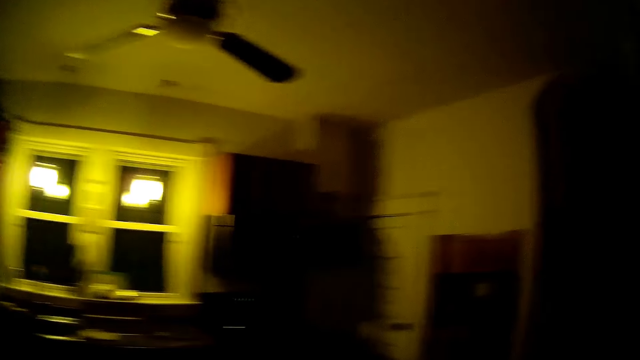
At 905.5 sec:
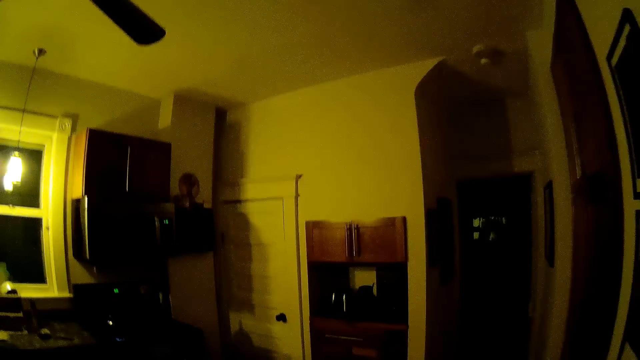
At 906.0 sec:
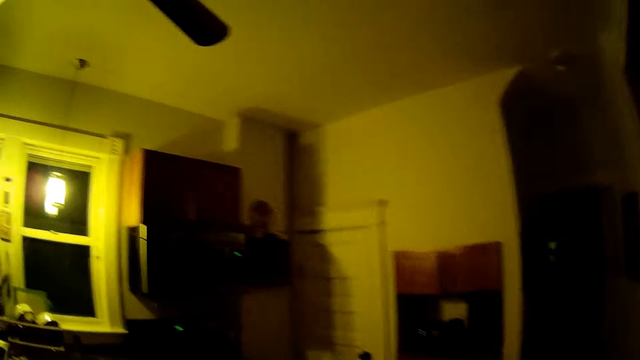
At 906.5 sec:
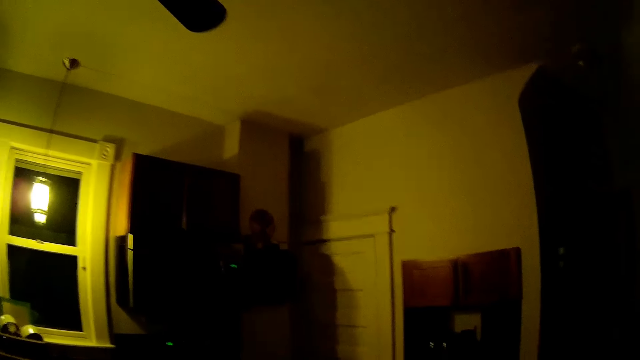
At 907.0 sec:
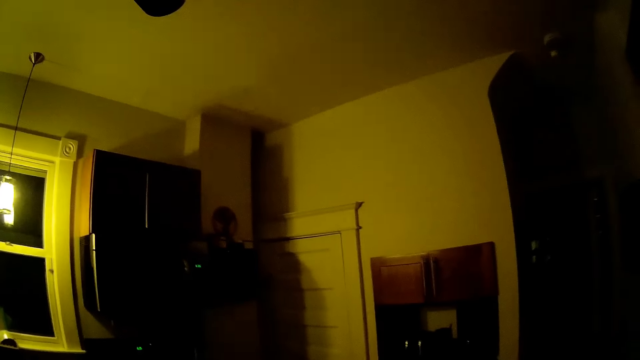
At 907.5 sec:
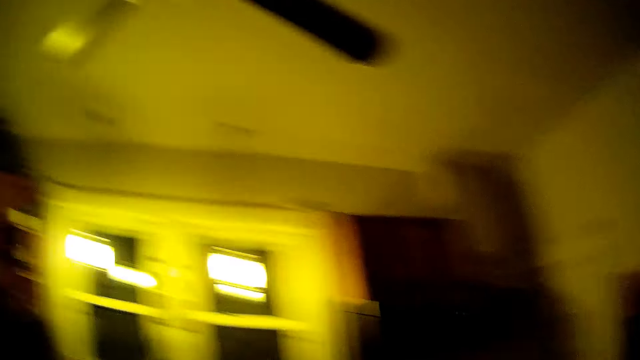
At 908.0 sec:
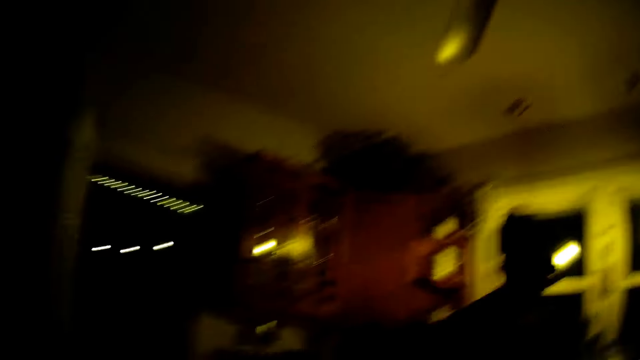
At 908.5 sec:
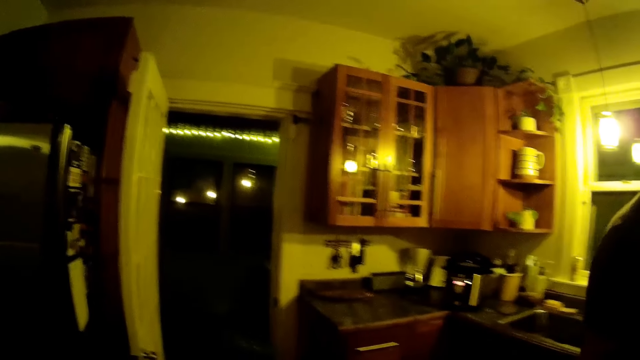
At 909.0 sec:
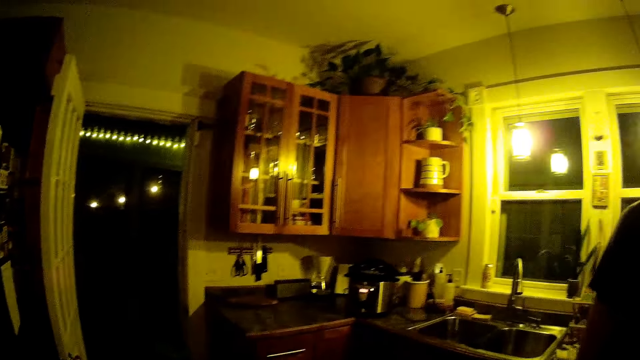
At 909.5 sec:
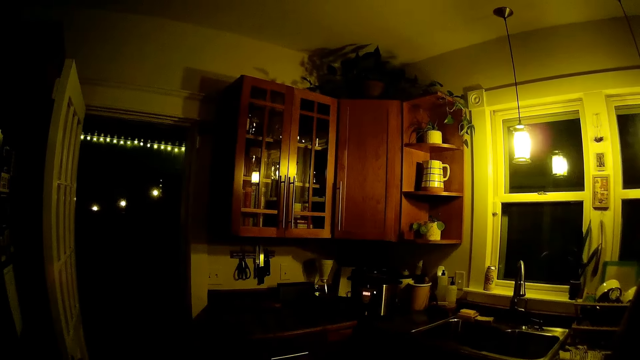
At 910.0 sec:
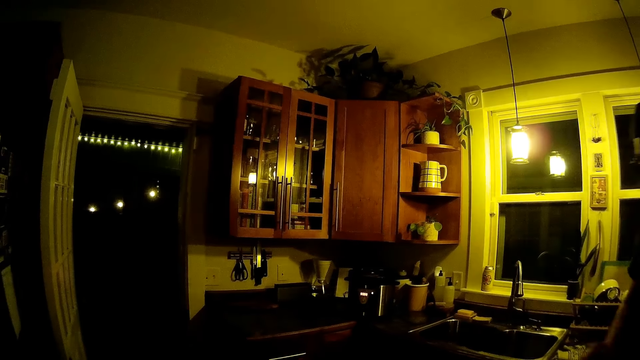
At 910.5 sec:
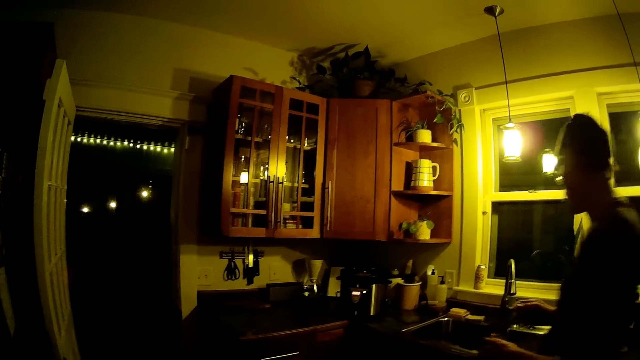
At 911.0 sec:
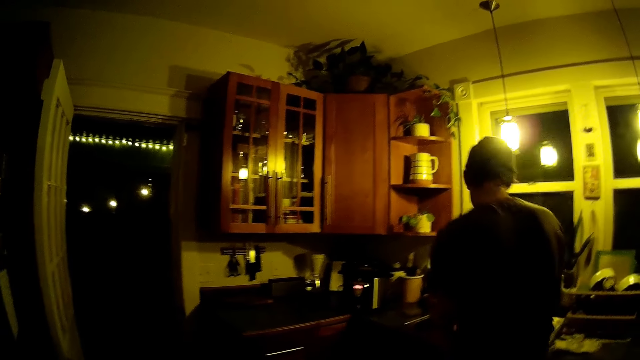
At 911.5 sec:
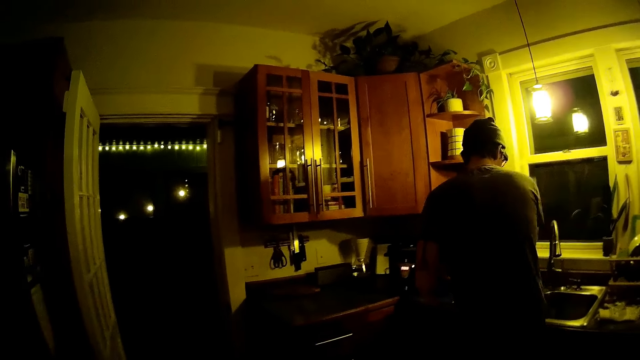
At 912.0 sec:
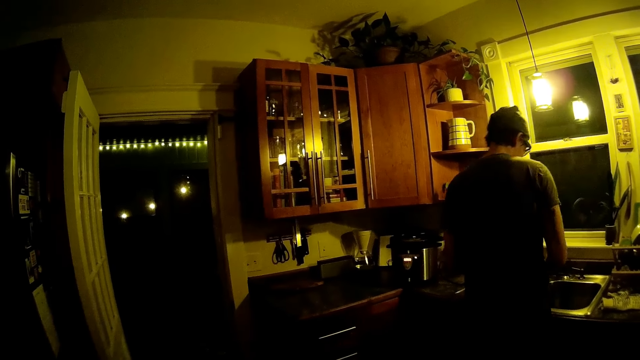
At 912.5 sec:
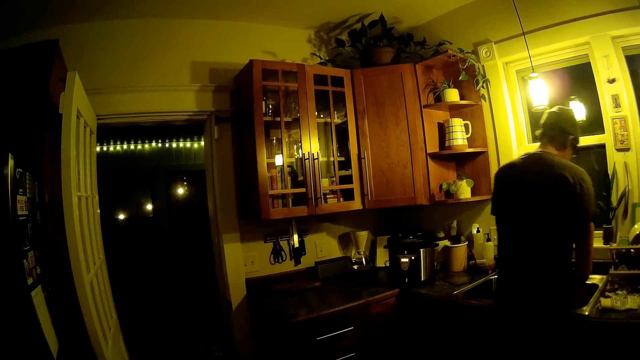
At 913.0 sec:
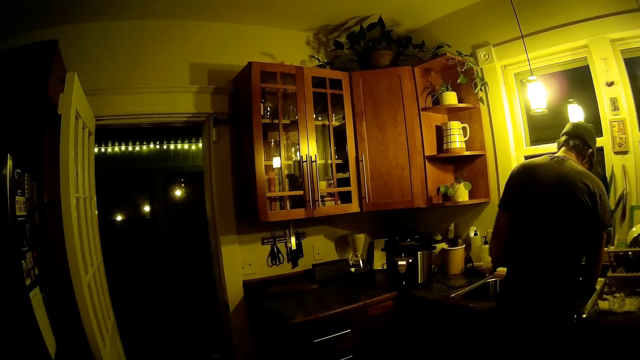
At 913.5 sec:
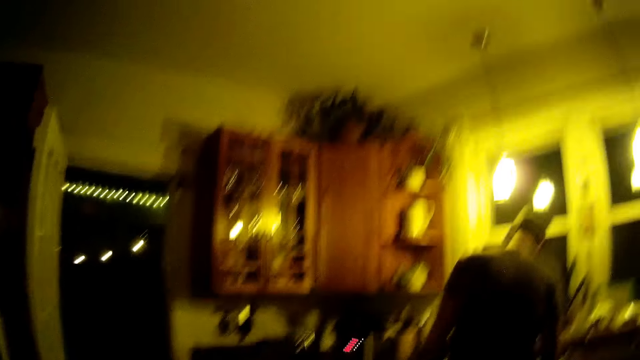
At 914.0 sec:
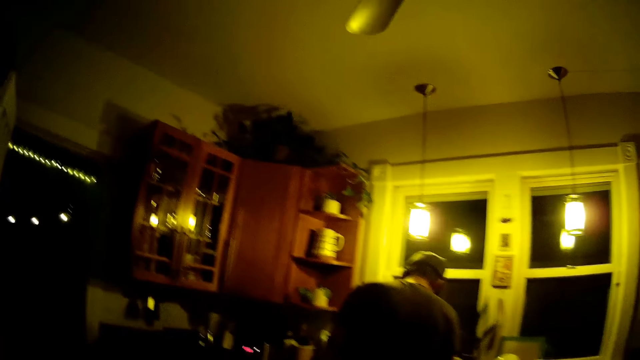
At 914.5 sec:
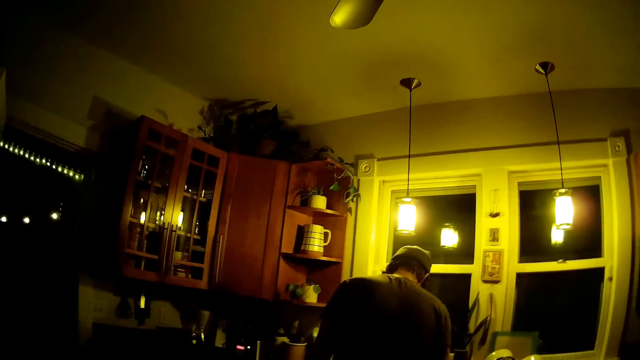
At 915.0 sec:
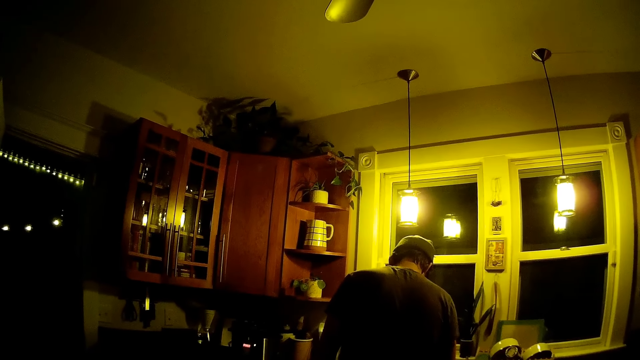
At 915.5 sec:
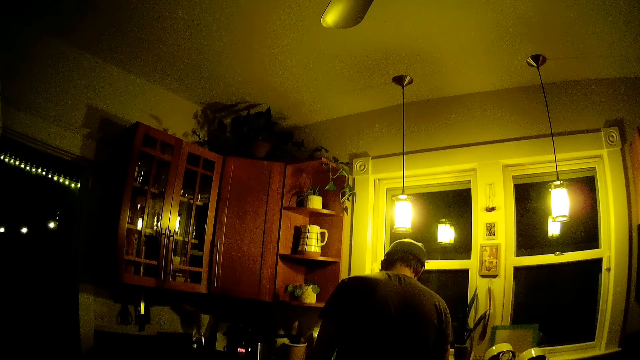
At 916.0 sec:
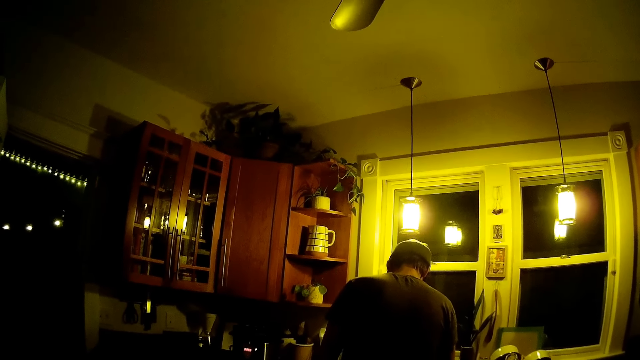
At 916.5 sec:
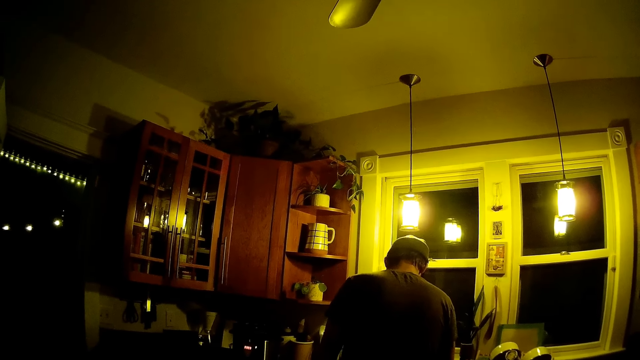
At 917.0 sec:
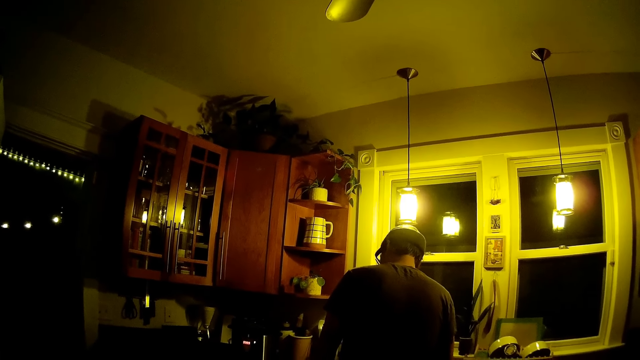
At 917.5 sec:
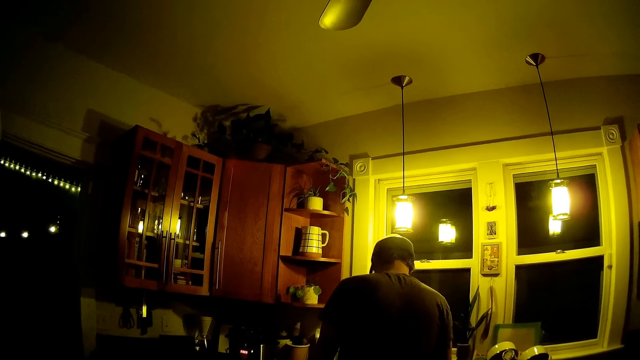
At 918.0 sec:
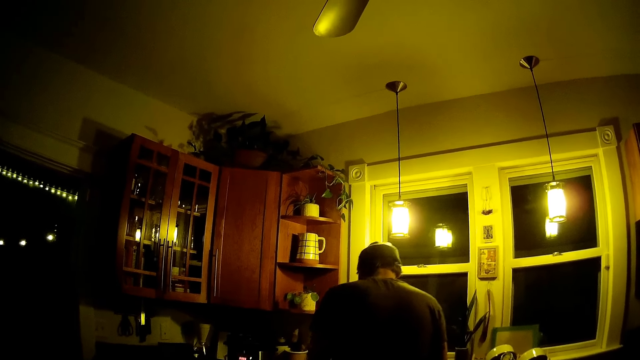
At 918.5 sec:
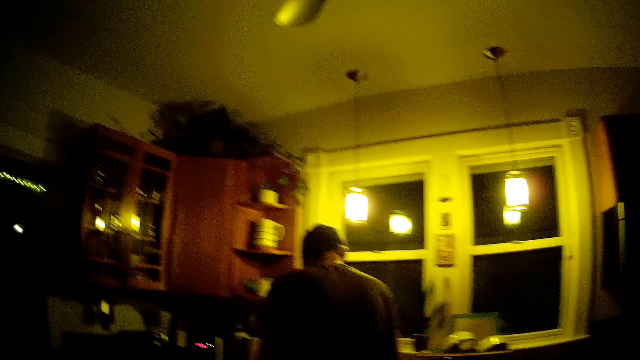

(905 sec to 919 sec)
The camera wearer stares around. A man drops a spoon in his right hand in the kitchen sink. The man walks towards the sink. The camera wearer interacts with the man in the kitchen.

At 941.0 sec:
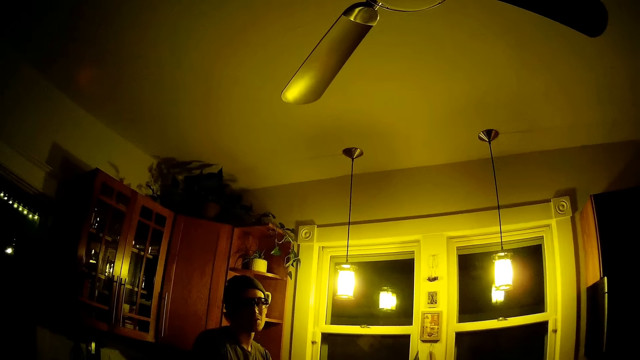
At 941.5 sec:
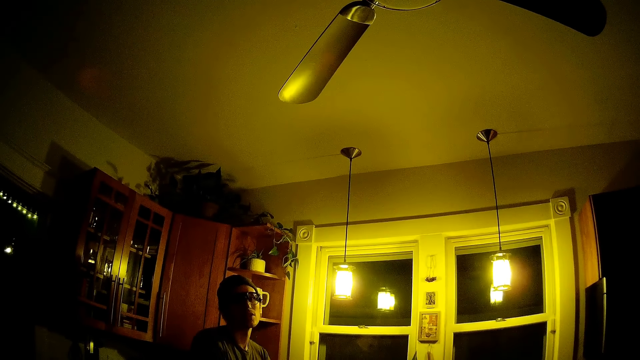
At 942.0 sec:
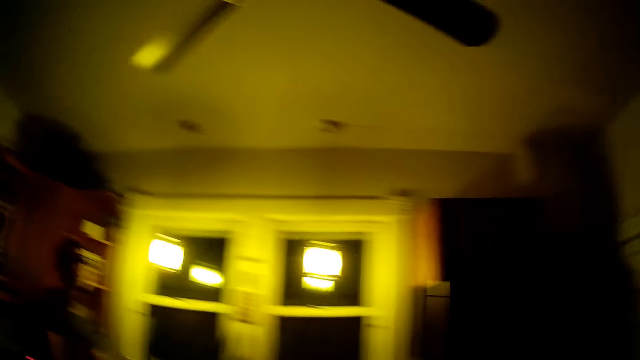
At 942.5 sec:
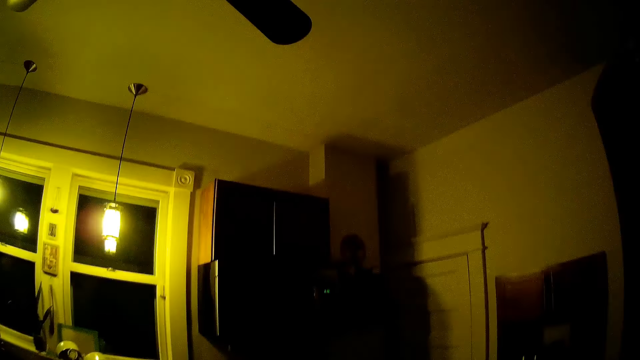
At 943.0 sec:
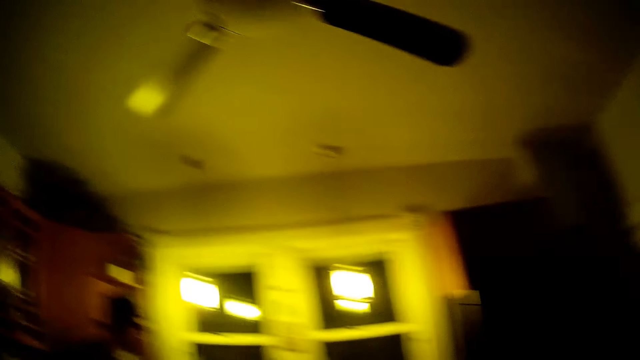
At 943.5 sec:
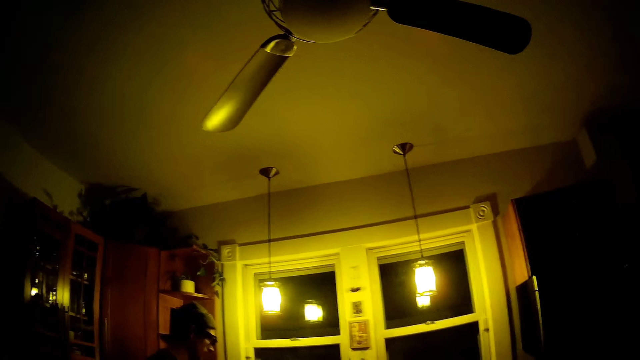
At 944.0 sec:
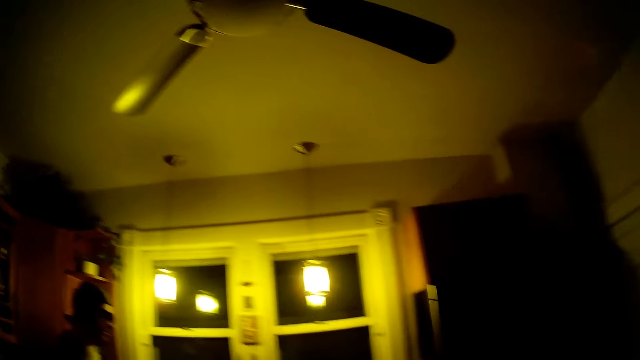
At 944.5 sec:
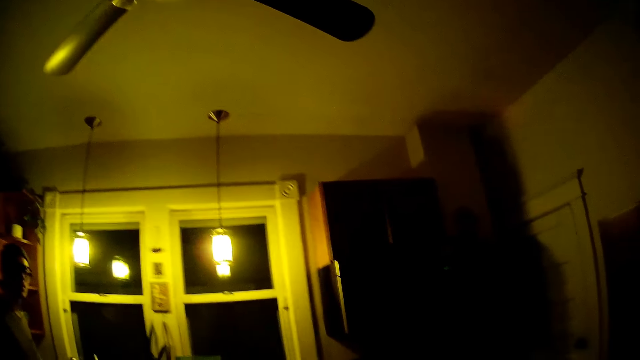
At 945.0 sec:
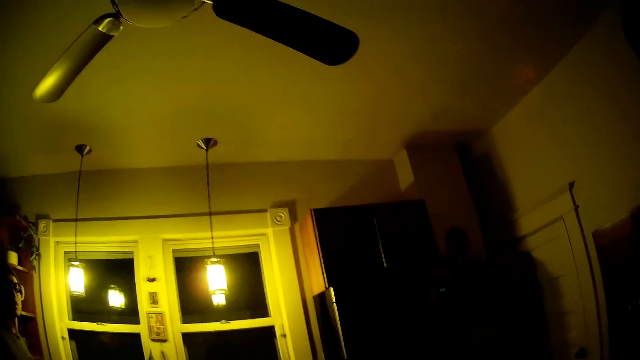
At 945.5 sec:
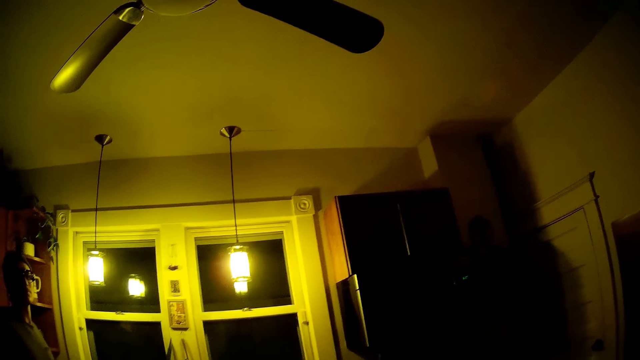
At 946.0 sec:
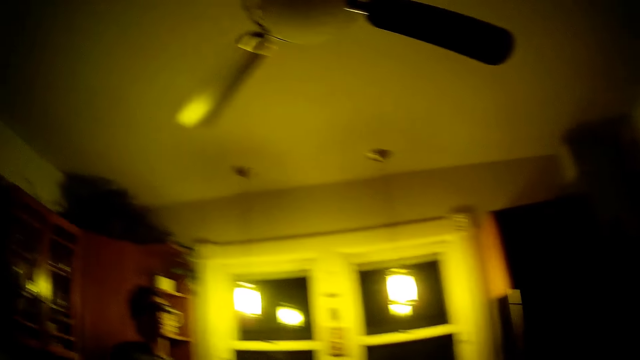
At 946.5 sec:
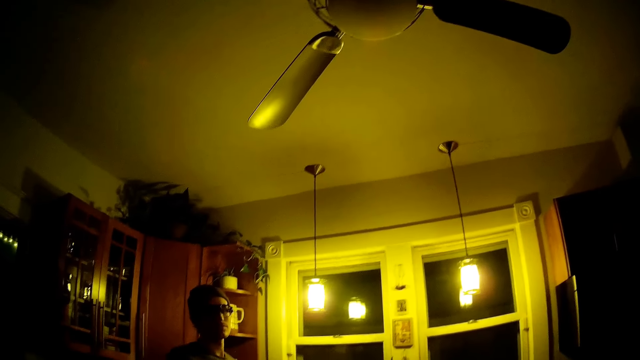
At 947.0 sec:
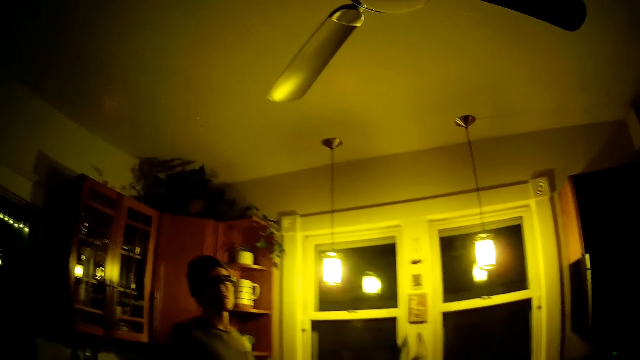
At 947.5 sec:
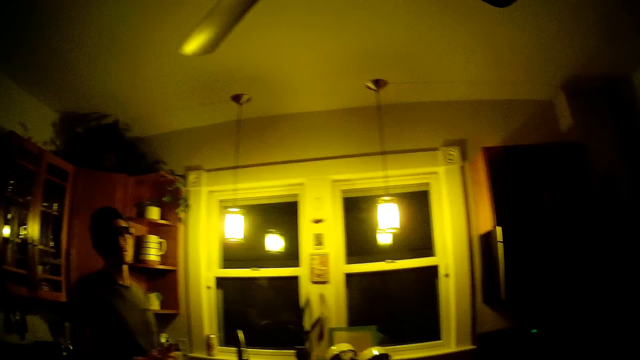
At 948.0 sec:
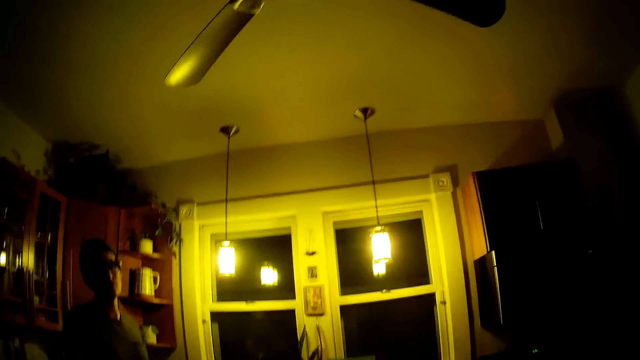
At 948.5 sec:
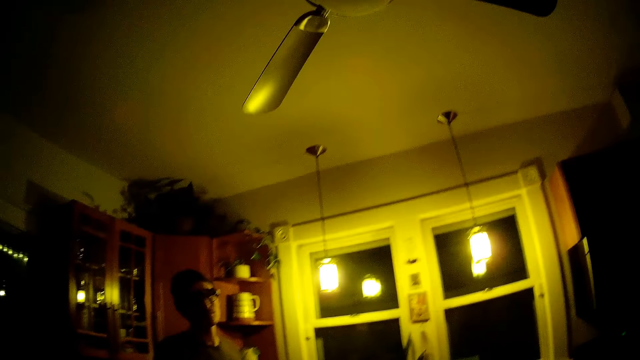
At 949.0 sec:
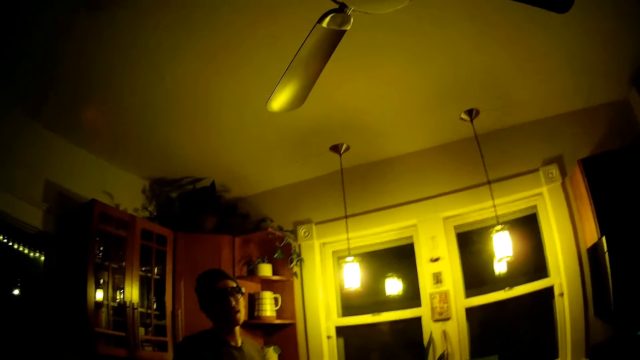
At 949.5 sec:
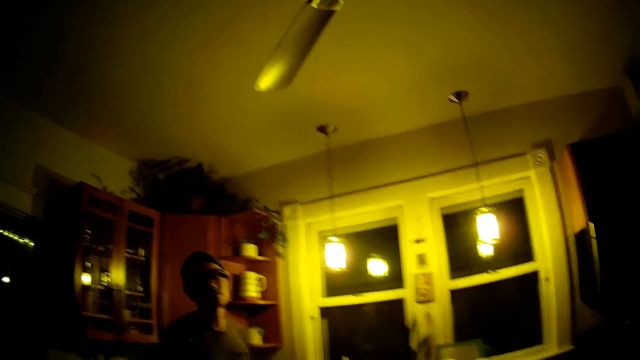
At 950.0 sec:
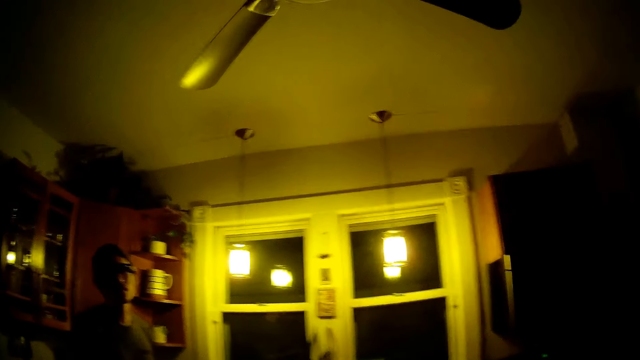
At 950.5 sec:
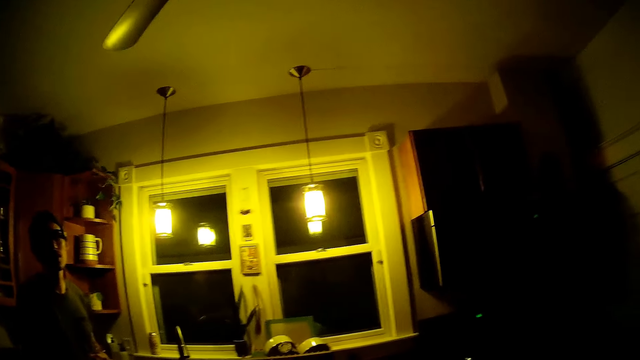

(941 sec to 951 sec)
The camera wearer looks around. They talk to a man.
